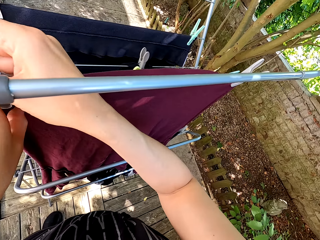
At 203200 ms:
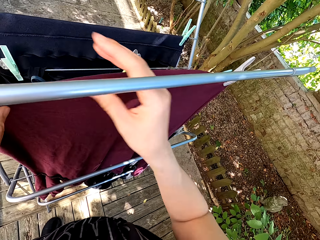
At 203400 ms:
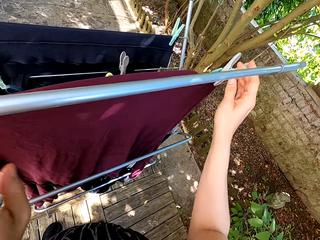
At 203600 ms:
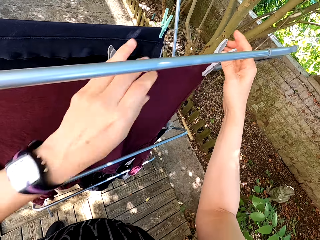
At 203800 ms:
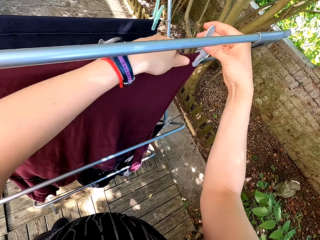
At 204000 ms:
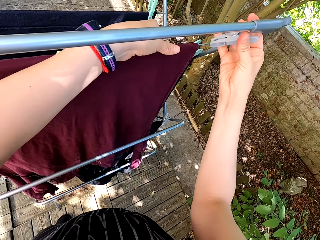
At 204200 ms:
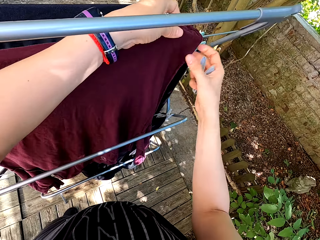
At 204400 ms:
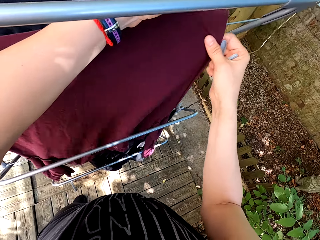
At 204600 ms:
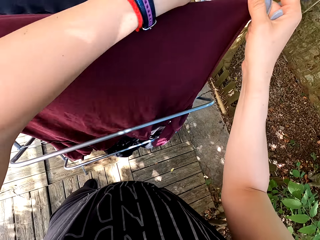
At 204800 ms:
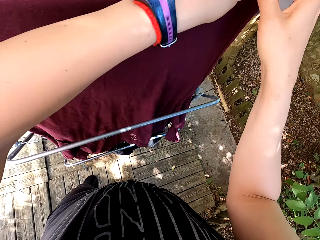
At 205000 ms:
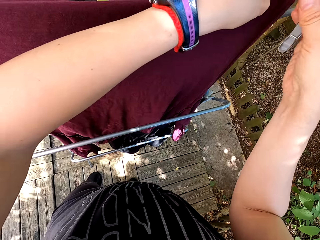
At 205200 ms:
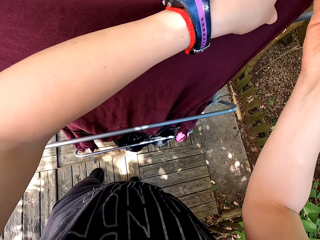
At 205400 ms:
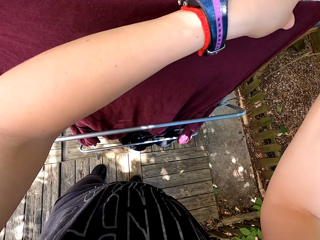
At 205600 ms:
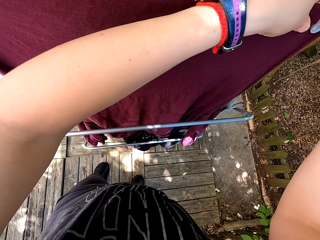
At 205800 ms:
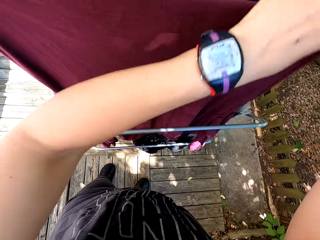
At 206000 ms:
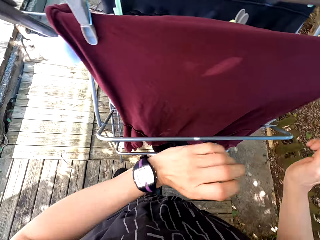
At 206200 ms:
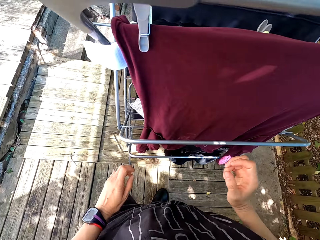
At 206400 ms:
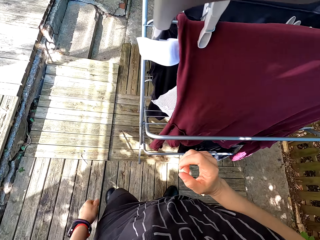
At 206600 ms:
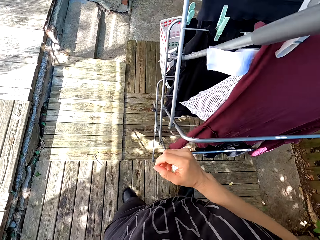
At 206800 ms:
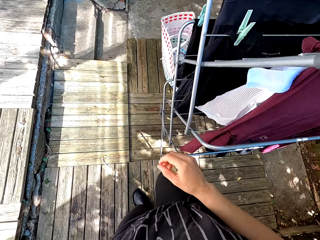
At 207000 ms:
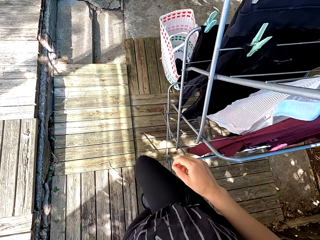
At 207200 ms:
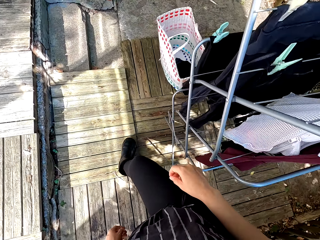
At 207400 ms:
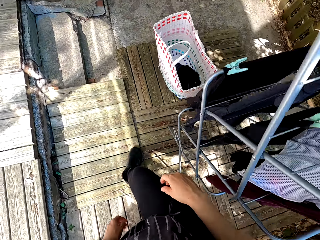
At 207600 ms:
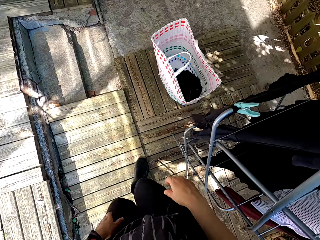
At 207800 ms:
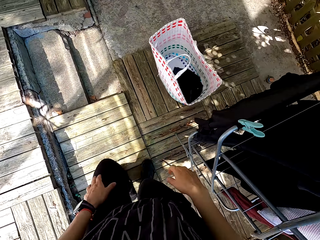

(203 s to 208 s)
The camera wearer puts the peg on the cloth. They remove the peg on the cloth. They hang the cloth on the portable clothes line. They put the peg on the cloth. They walk and look around.

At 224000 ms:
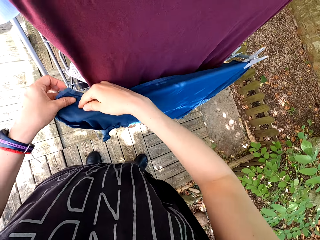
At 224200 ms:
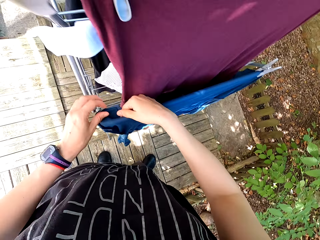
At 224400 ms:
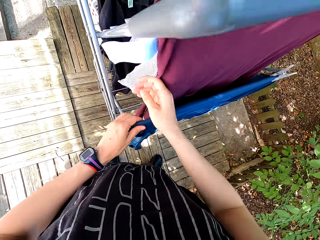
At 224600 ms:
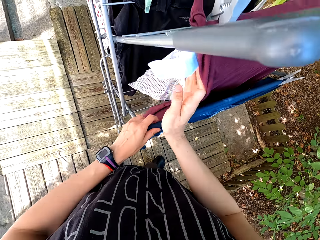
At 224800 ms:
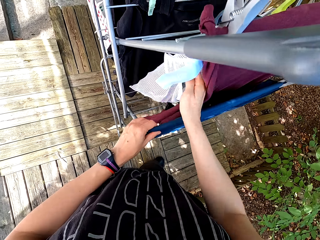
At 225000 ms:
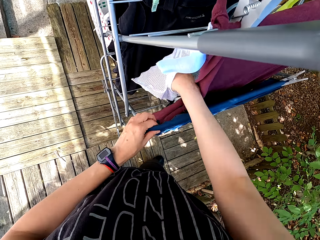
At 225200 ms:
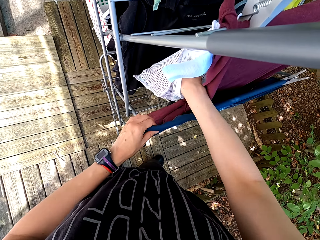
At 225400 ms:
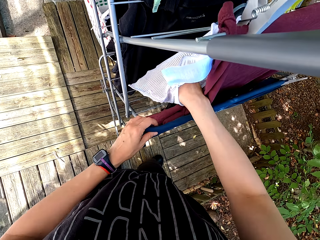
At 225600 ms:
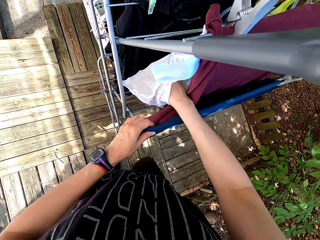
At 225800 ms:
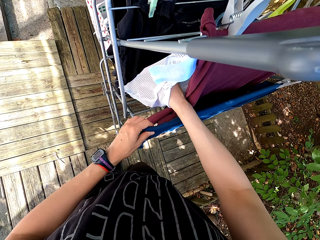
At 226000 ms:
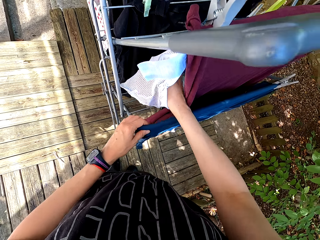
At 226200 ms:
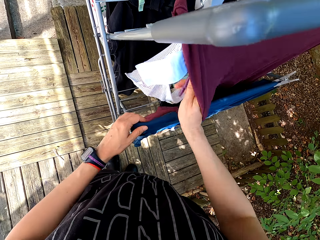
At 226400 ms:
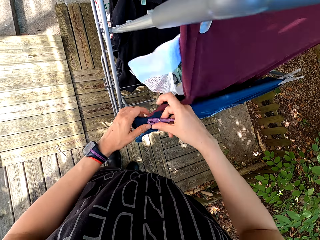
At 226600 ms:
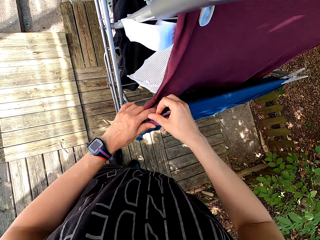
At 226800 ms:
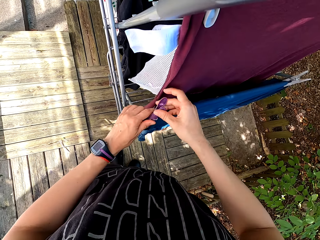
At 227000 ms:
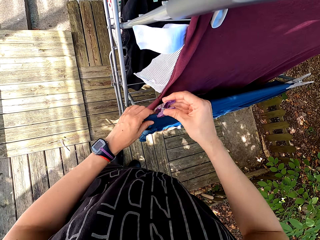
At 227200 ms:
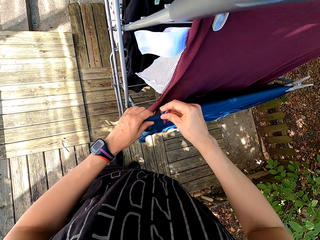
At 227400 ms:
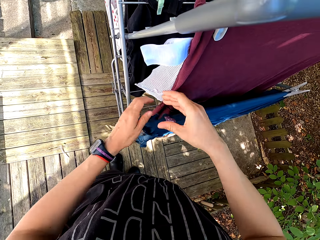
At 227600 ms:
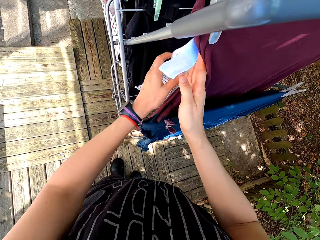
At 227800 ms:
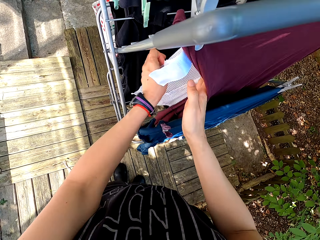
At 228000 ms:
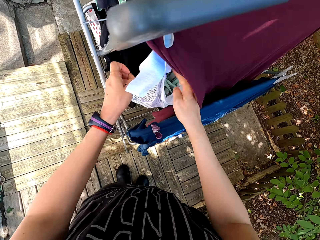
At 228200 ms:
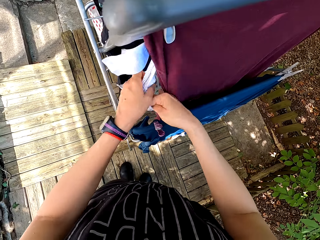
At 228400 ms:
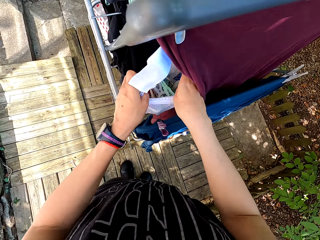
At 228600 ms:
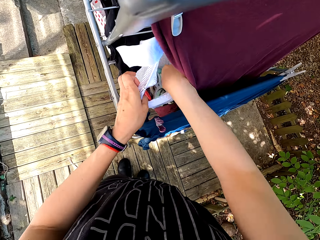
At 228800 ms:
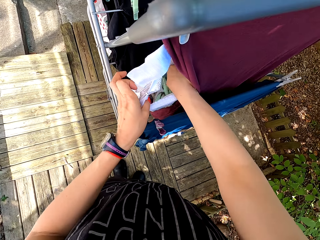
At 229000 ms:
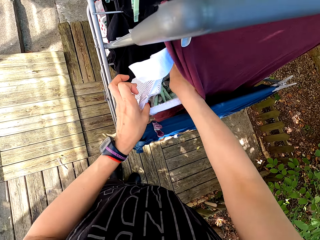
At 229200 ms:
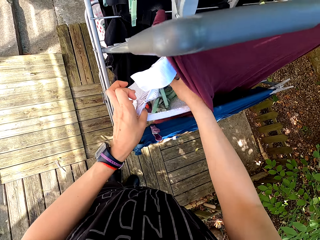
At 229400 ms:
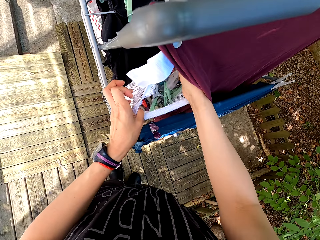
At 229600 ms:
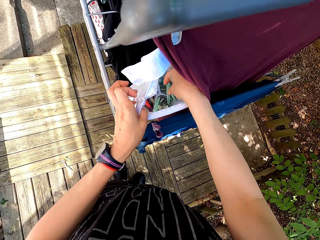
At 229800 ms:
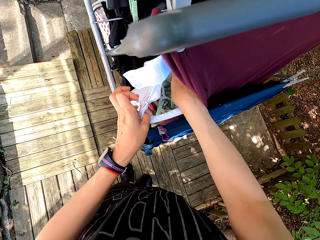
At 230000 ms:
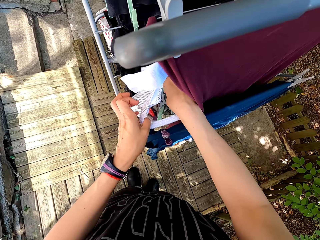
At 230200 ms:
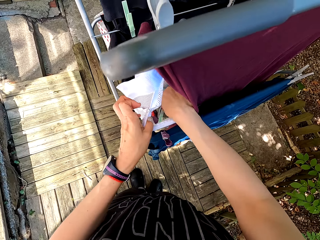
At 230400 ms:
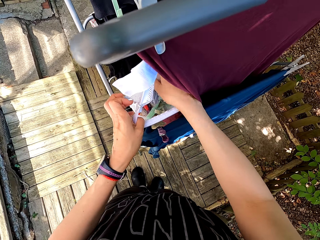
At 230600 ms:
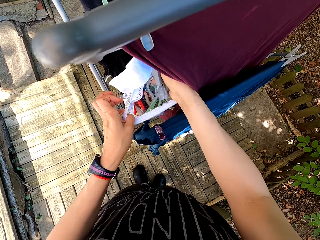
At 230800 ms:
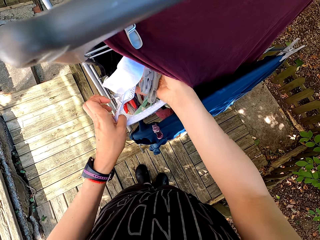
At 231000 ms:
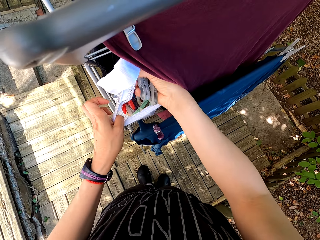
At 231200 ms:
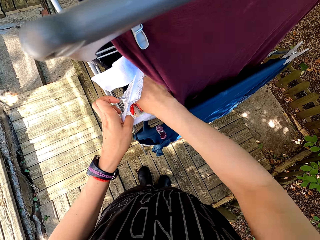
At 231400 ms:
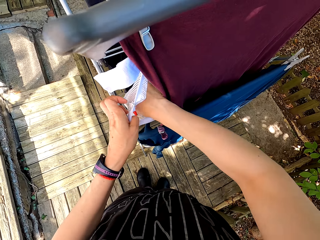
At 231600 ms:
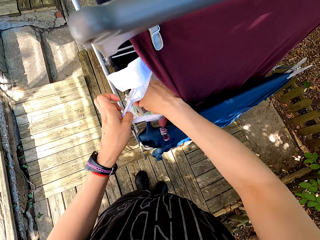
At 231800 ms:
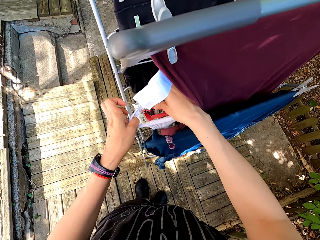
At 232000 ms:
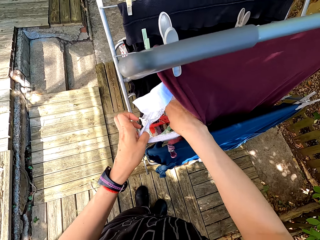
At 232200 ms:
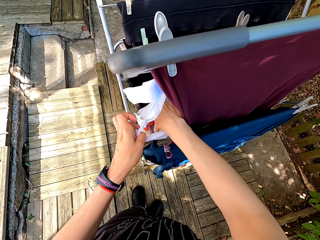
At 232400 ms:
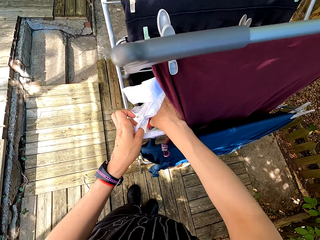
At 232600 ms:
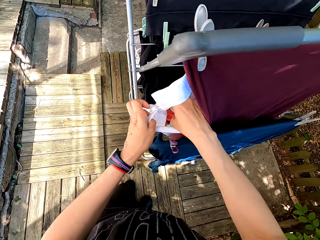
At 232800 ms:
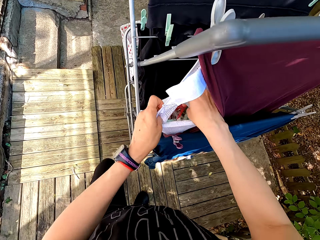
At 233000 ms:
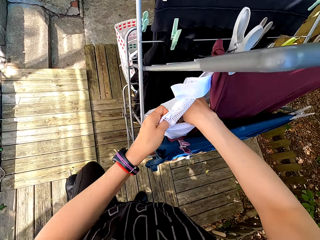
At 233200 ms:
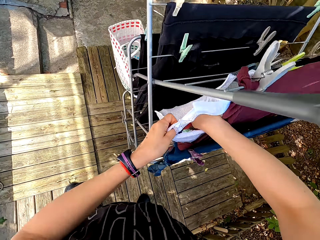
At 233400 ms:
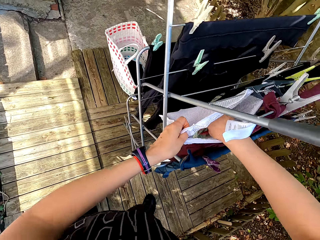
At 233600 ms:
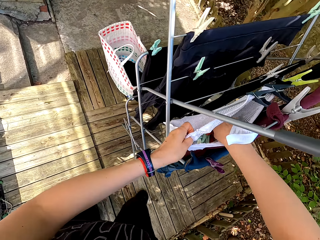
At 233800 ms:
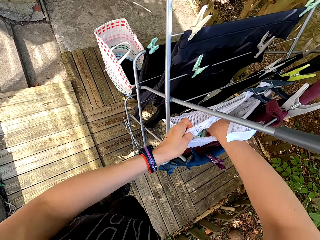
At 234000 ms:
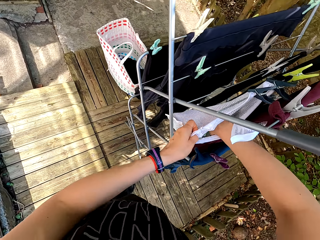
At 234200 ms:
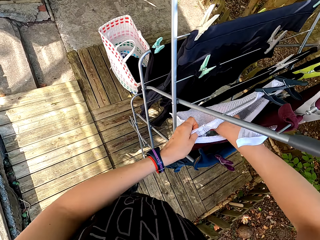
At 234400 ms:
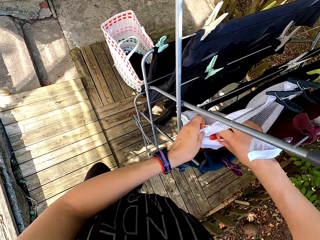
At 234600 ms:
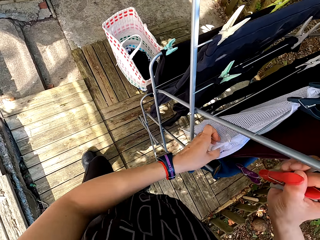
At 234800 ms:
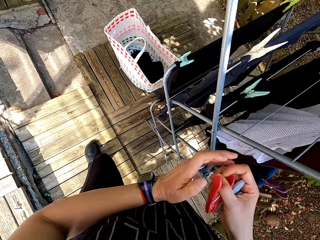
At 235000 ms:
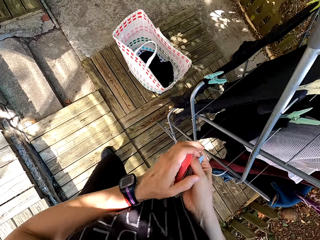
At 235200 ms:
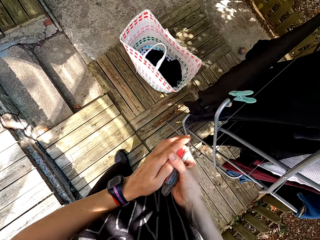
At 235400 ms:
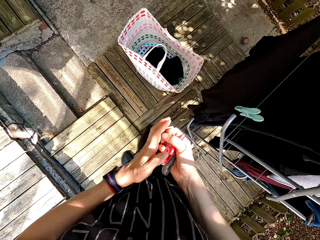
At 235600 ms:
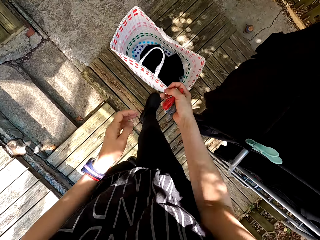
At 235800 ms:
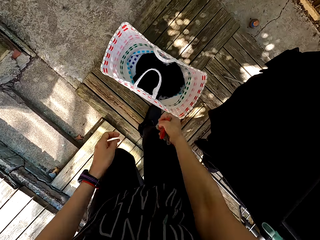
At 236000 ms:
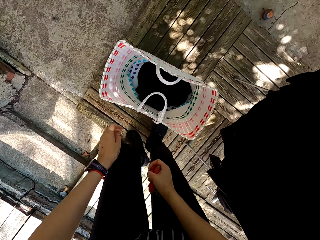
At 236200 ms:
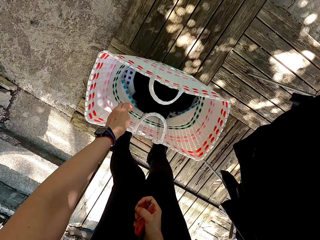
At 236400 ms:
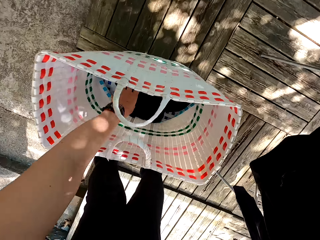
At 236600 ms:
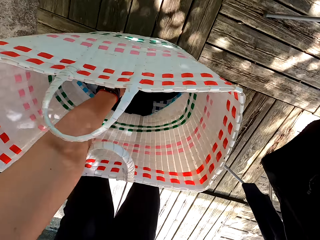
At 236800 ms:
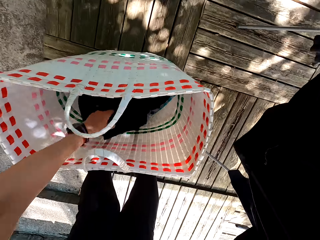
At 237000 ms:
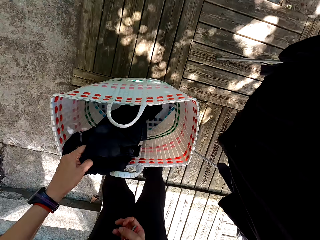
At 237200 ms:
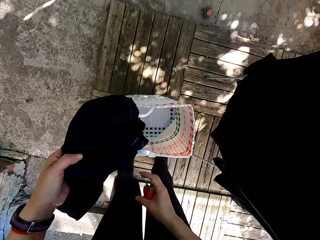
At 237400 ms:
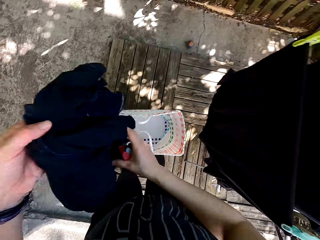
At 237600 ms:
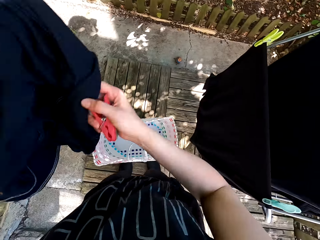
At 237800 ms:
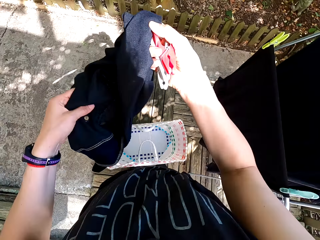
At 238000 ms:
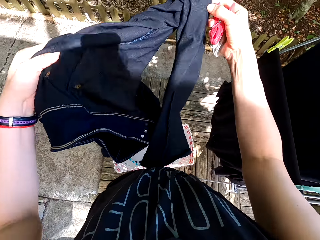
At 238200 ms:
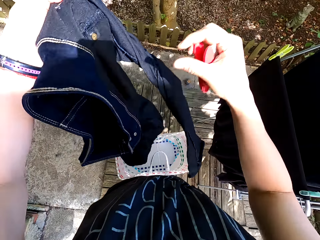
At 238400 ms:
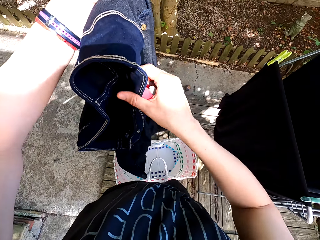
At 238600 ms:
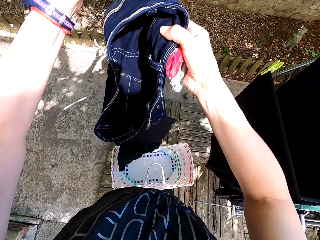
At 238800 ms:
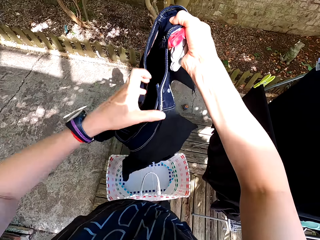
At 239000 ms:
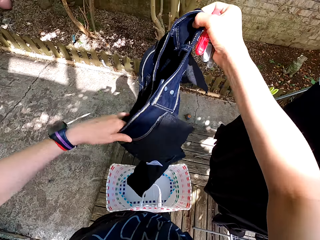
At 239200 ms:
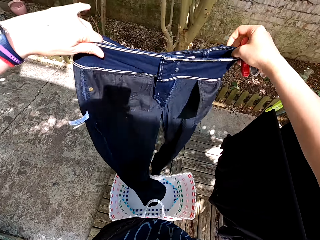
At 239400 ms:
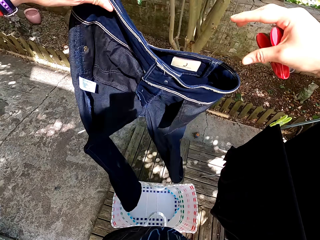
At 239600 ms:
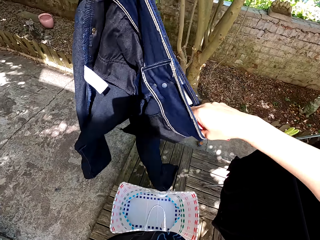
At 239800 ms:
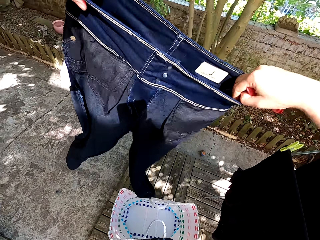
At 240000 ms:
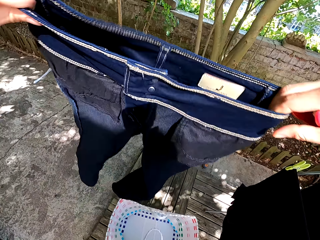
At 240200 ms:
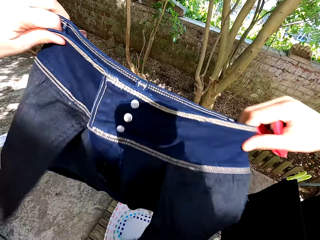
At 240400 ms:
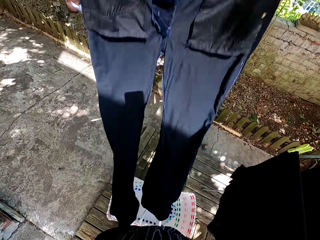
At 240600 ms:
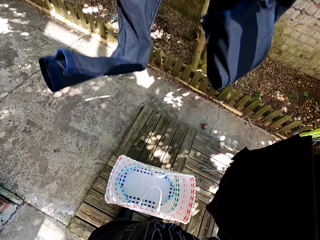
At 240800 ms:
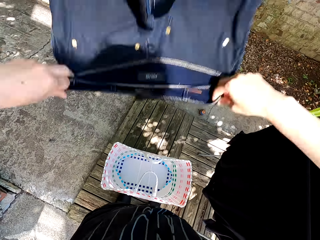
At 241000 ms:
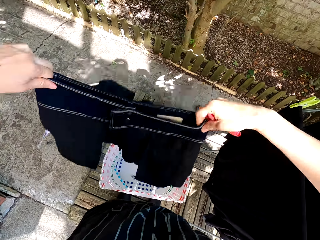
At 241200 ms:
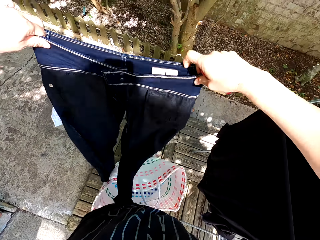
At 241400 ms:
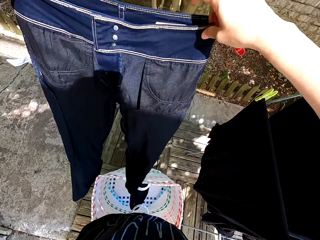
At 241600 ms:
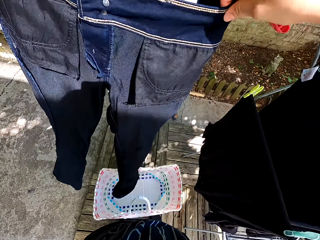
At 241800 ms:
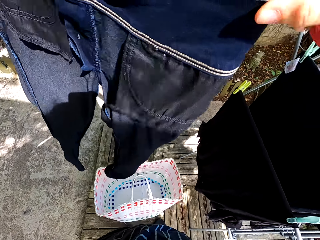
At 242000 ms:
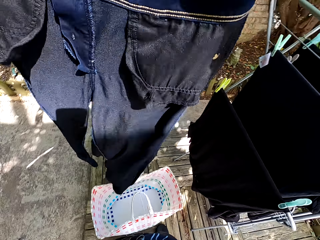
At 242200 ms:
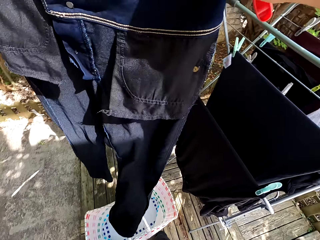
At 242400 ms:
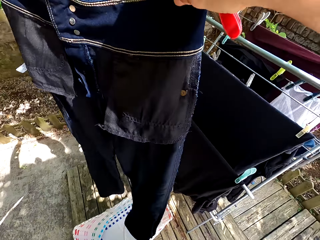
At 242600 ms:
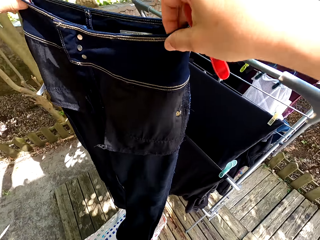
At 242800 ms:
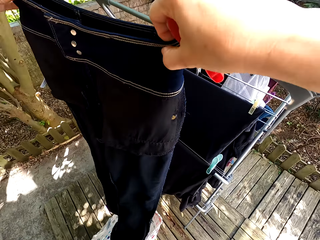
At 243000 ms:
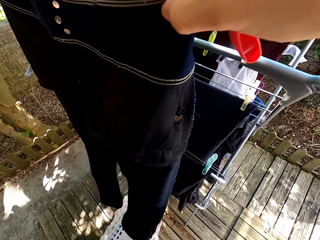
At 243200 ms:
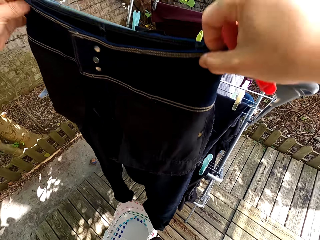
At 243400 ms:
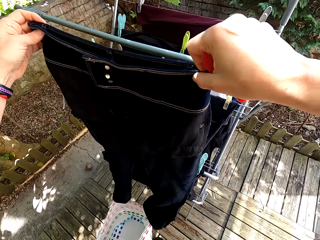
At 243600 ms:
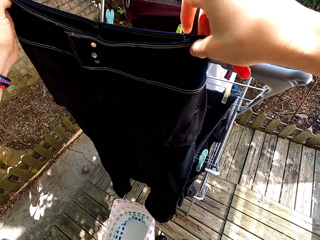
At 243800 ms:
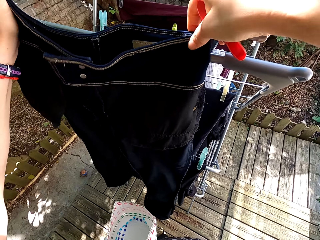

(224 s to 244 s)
The camera wearer picks pegs from the peg bag. They hang the cloth. They put the peg on the cloth. They pick pegs from the peg bag. They walk. They pick the cloth from the basket. They look at the cloth.
